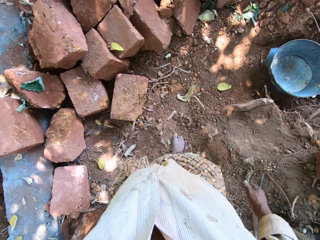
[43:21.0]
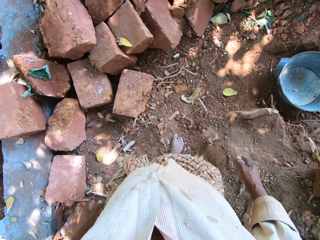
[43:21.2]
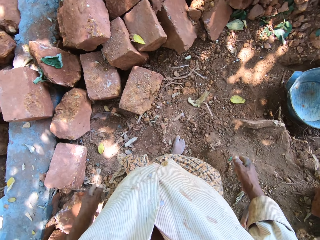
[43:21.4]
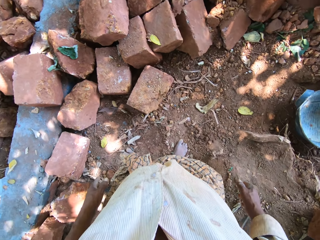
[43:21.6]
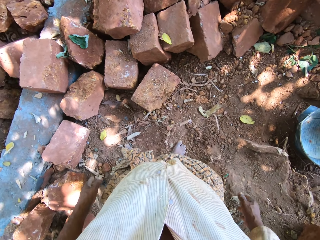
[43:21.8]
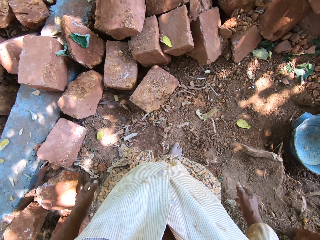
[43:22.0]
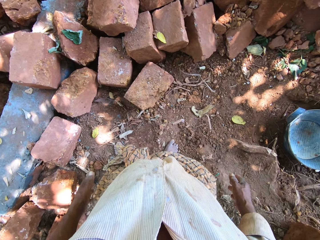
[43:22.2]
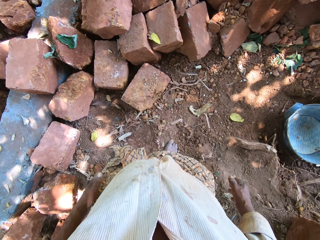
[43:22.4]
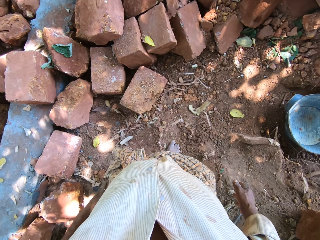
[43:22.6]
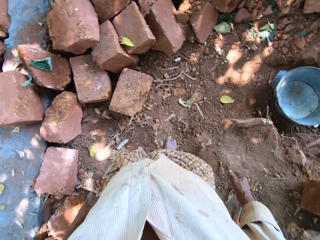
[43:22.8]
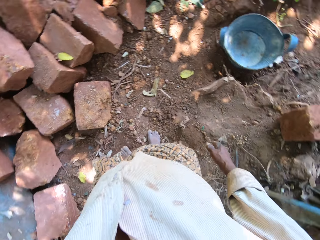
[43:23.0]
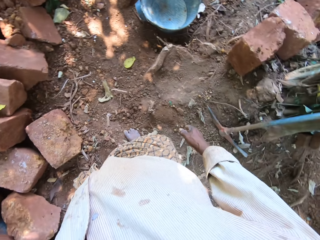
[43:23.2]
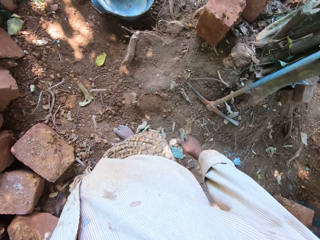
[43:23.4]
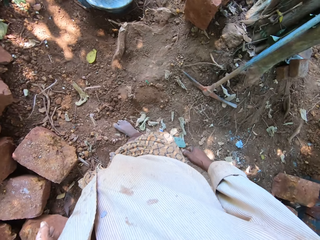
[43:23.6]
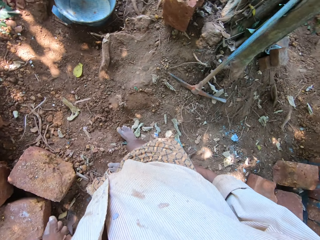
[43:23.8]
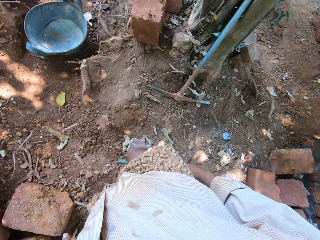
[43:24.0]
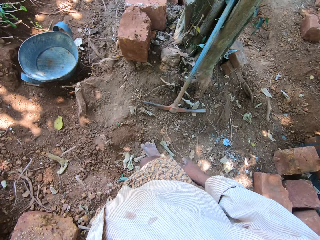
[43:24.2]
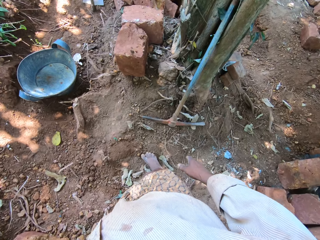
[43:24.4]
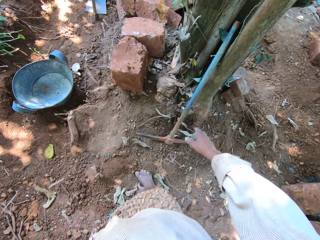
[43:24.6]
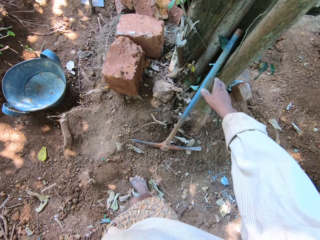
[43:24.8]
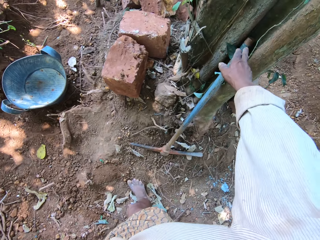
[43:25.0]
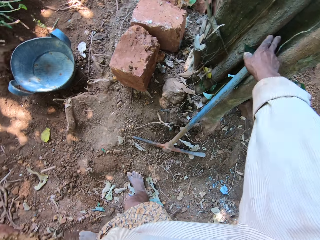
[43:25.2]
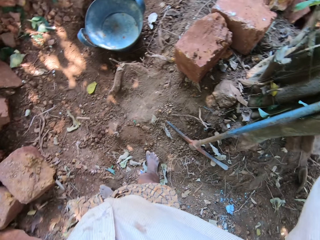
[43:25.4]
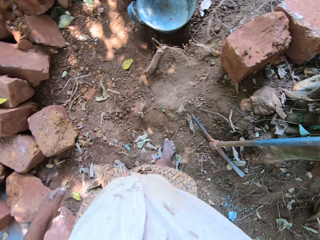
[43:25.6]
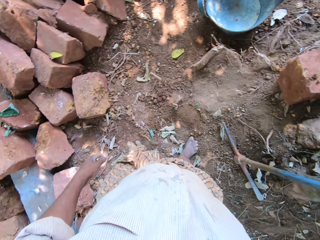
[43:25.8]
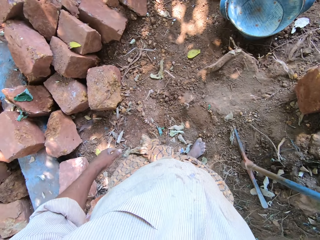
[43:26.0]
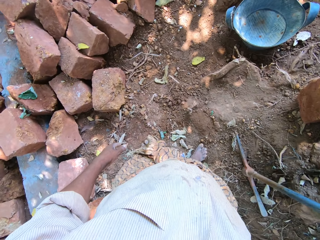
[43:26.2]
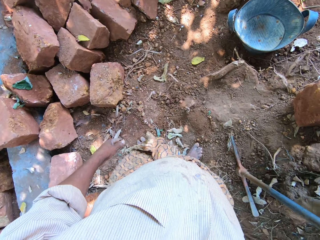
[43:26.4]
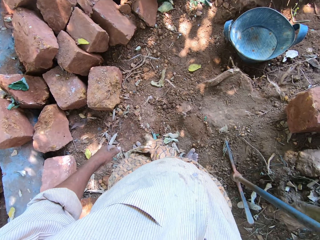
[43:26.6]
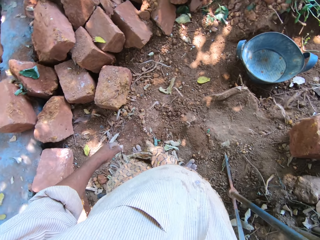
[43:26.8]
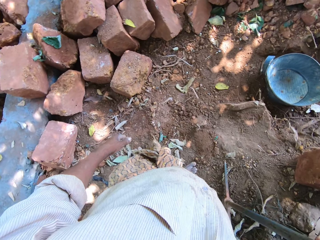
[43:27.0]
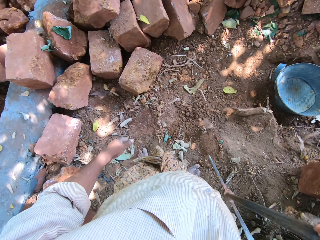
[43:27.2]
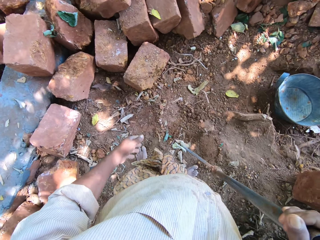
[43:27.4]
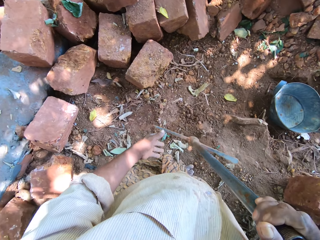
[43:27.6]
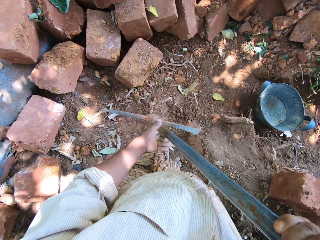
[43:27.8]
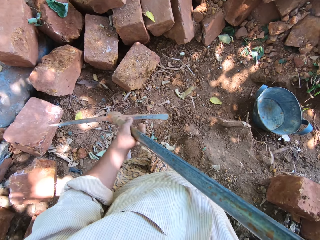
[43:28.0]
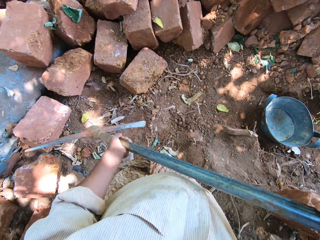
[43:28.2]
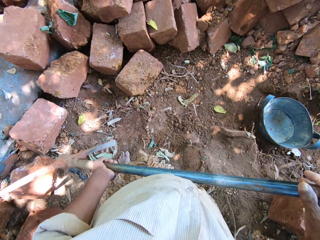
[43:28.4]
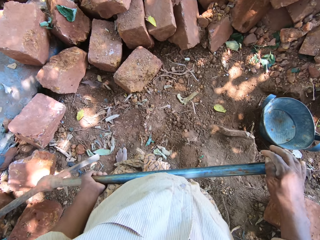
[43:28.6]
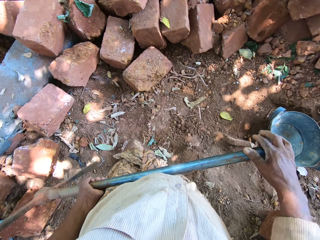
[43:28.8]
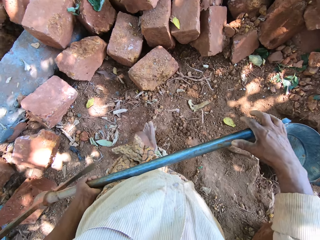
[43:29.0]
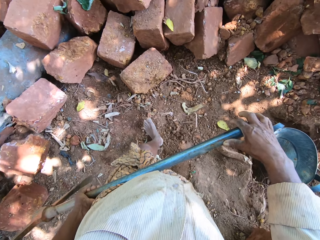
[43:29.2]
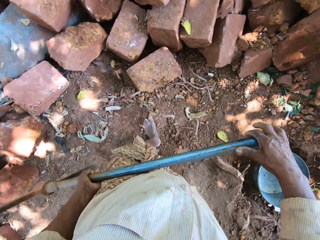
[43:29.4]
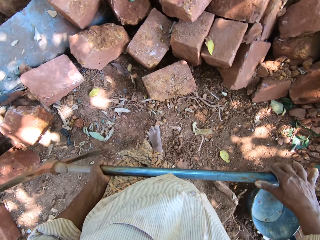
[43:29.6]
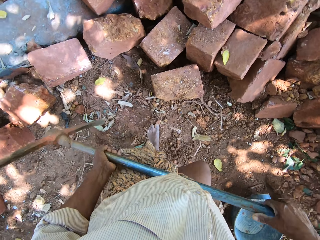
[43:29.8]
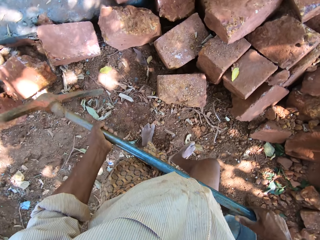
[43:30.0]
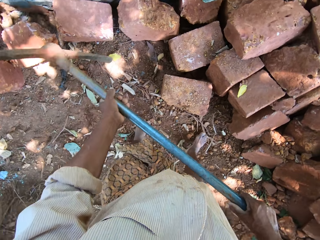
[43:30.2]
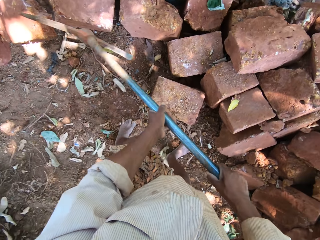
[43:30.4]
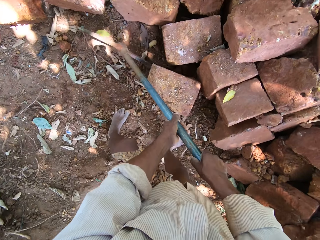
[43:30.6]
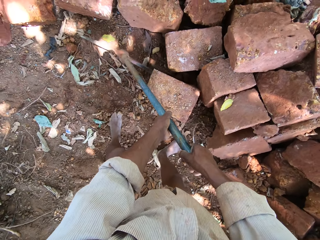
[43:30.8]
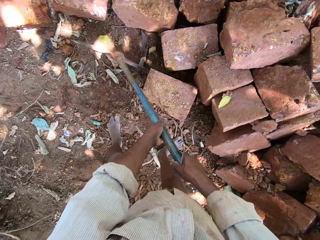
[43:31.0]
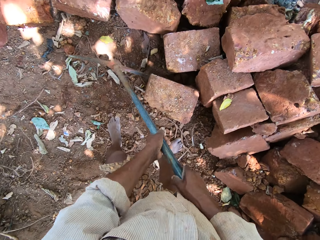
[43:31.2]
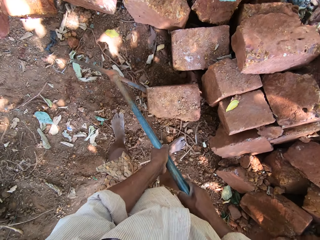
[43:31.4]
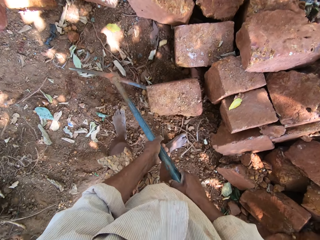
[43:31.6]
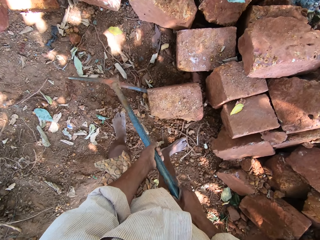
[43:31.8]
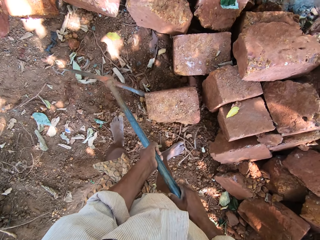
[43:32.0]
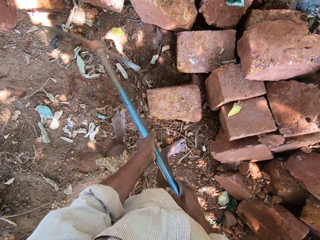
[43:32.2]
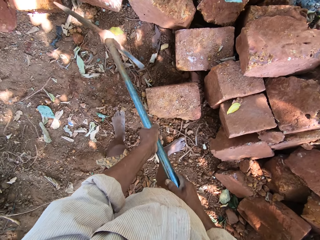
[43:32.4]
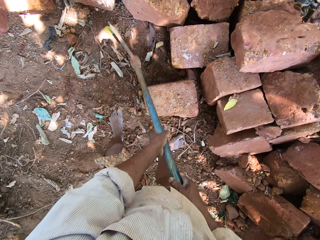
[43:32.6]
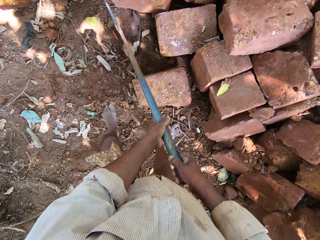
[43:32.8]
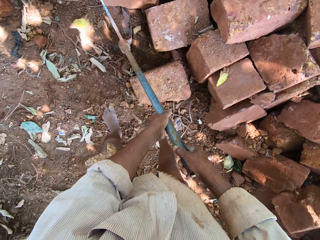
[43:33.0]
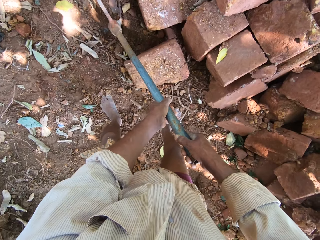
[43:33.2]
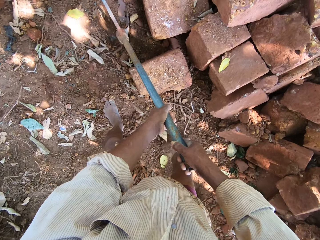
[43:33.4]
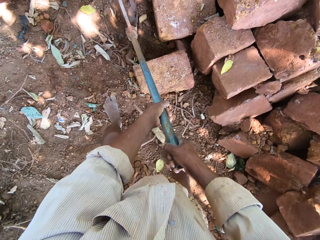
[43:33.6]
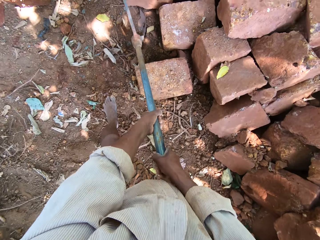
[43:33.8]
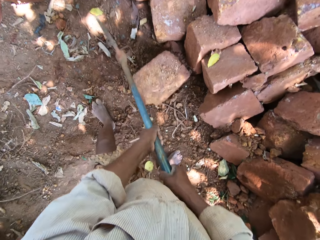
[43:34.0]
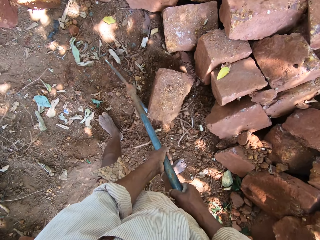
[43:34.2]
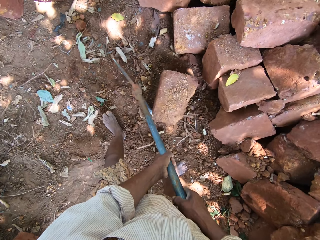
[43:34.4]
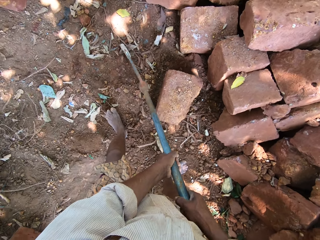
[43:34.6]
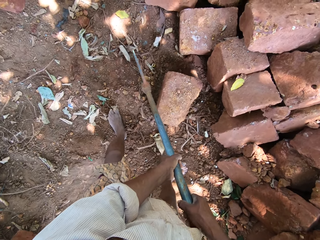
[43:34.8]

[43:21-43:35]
The camera wearer stands and looks around. He picks up the mattock or pickaxe against the tree with his right hand. He moves a mud block on the ground with the mattock in his hands. He pulls the rock using the pickaxe.

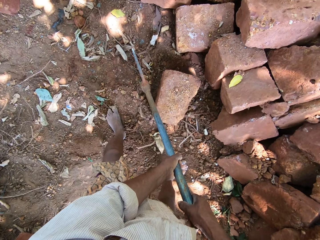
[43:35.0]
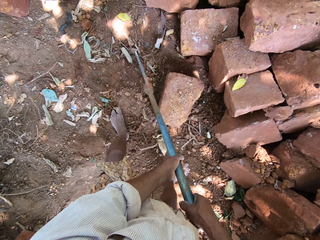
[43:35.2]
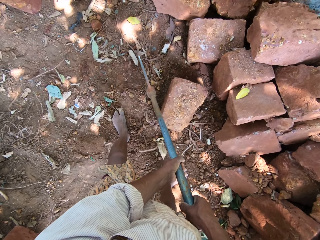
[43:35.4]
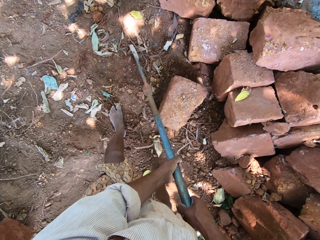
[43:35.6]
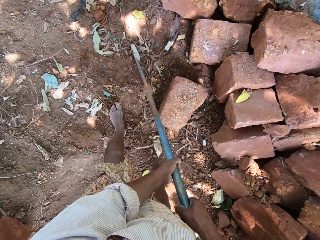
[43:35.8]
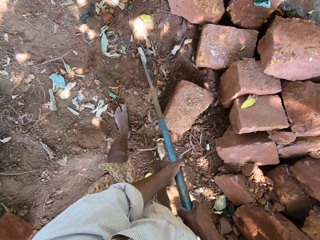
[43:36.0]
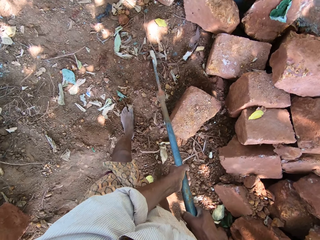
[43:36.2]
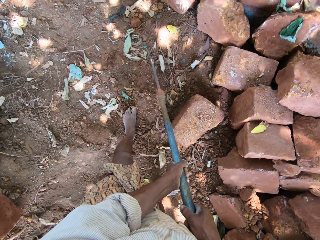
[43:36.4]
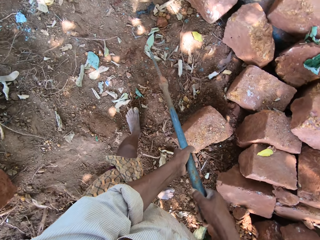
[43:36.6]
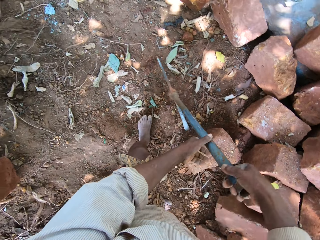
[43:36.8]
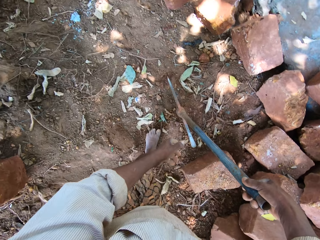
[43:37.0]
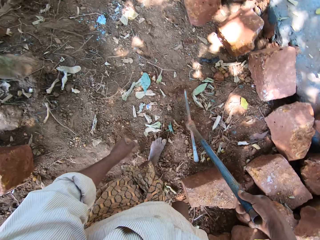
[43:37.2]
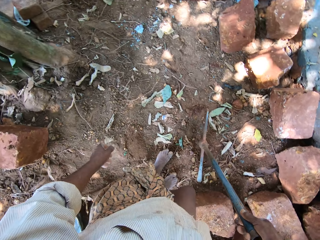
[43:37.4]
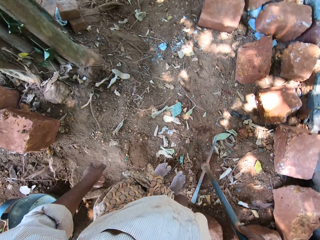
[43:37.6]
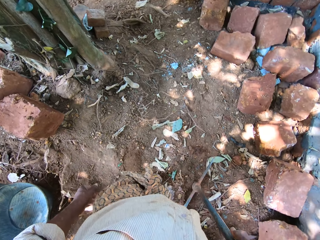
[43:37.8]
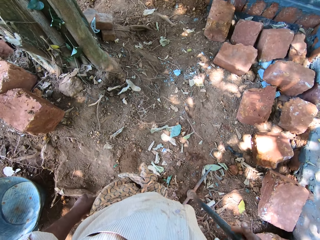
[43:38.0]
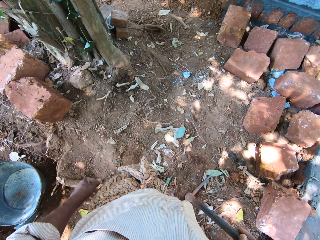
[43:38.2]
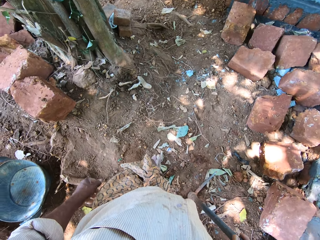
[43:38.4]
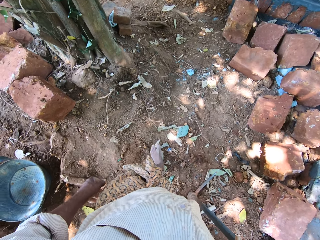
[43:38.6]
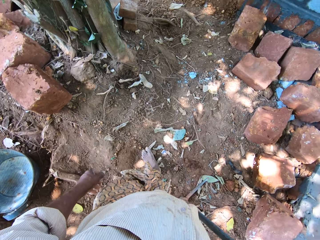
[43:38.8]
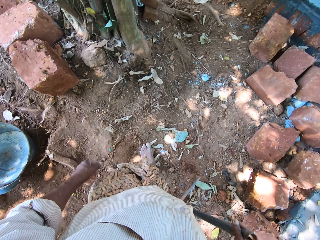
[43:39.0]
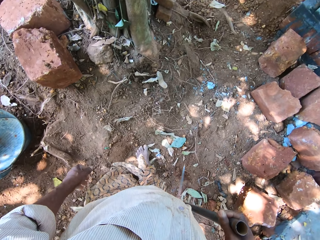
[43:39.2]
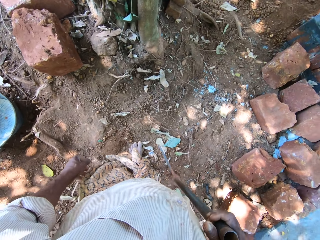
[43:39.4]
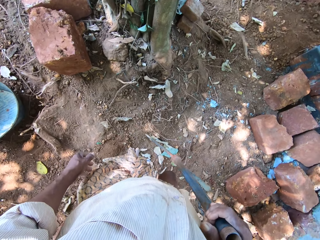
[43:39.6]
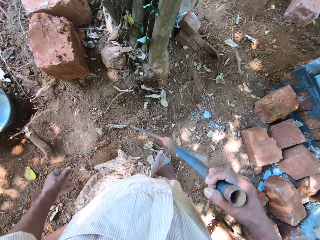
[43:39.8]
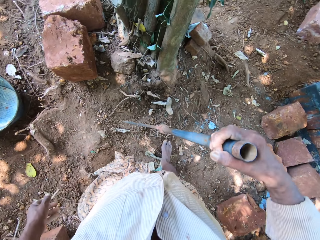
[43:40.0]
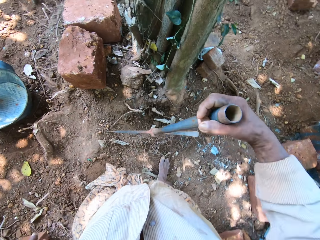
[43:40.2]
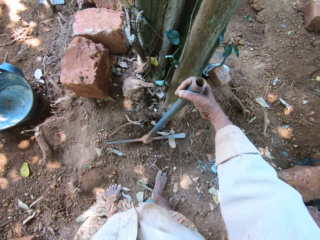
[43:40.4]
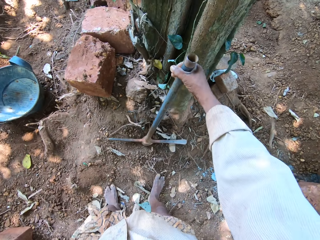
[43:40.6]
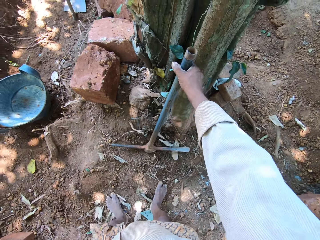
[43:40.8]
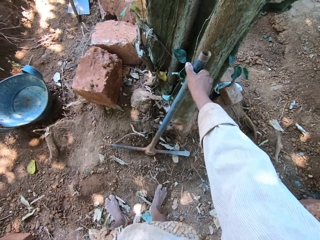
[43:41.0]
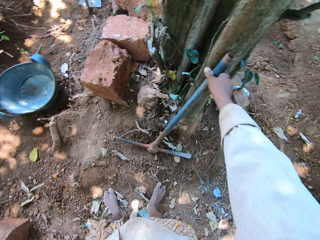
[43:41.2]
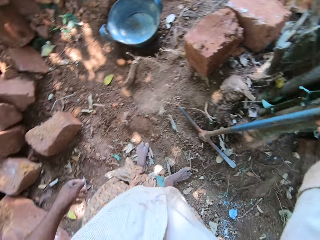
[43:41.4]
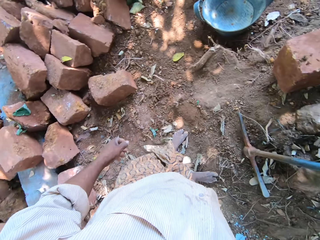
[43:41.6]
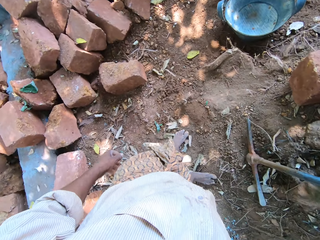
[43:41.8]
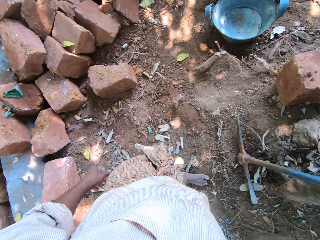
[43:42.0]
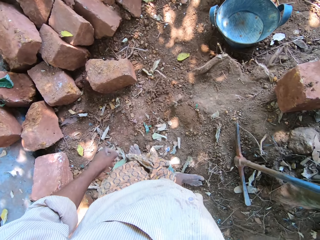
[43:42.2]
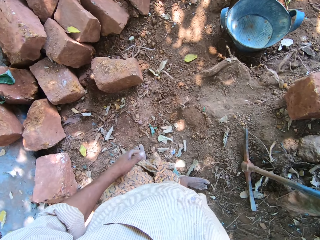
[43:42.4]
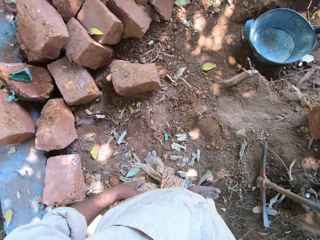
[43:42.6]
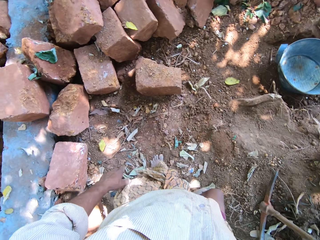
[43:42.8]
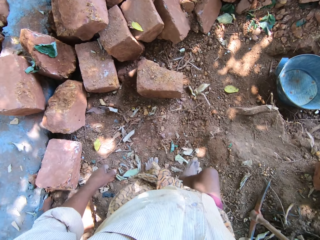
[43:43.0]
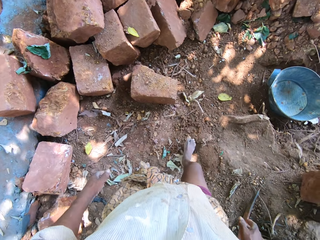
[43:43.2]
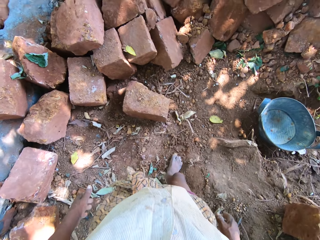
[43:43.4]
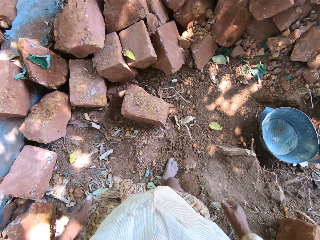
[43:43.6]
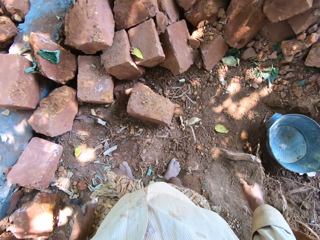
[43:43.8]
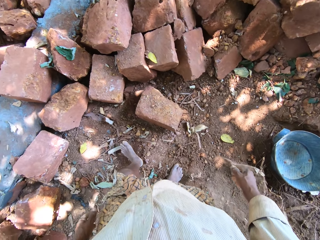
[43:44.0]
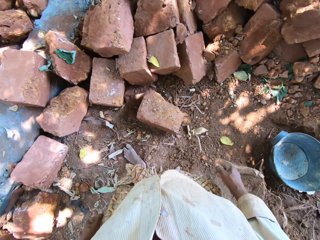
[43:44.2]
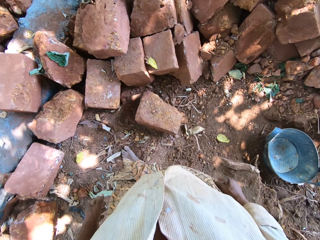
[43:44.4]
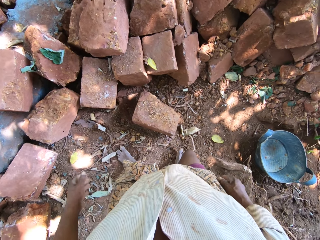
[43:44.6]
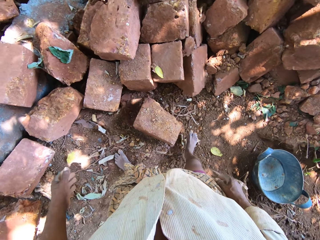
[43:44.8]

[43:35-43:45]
The camera wearer walks holding the pickaxe. He drops the pickaxe or mattock in his right hand against the tree.
